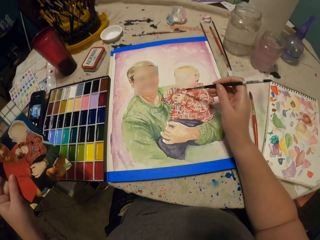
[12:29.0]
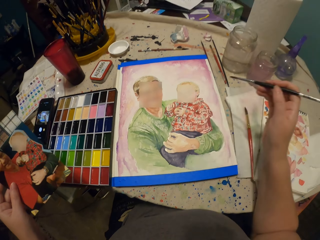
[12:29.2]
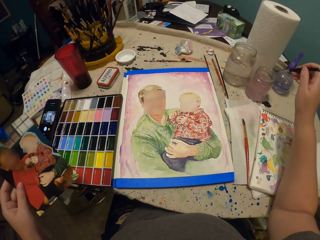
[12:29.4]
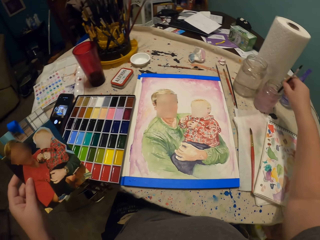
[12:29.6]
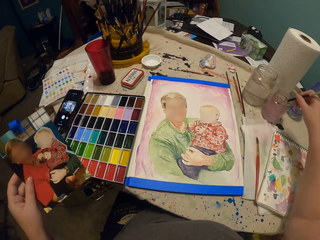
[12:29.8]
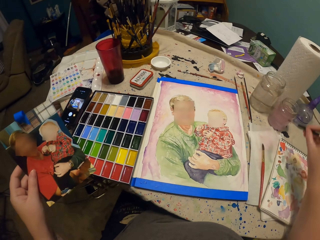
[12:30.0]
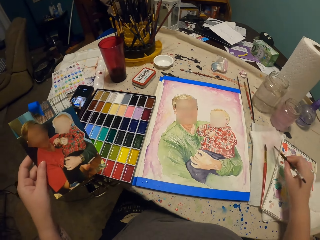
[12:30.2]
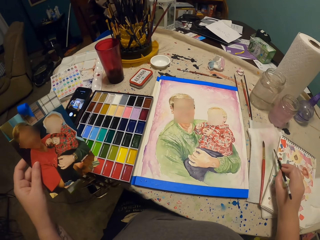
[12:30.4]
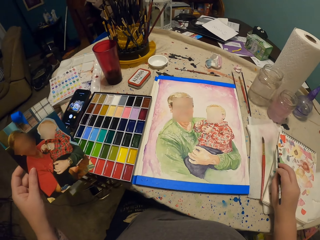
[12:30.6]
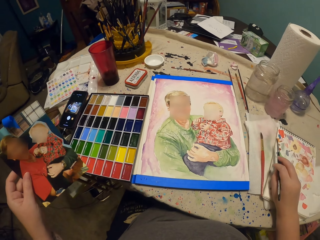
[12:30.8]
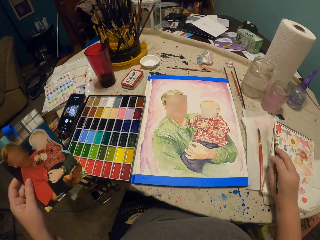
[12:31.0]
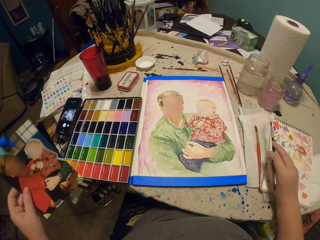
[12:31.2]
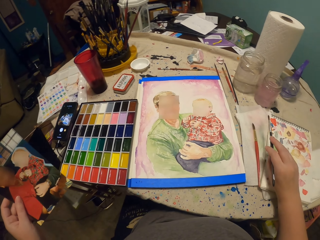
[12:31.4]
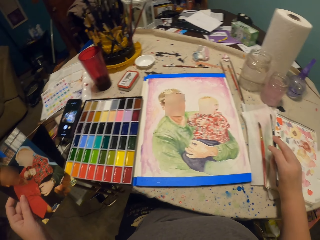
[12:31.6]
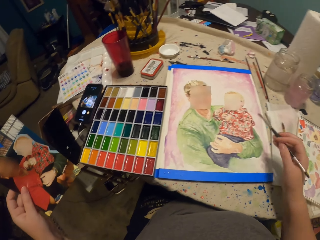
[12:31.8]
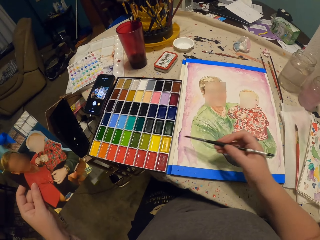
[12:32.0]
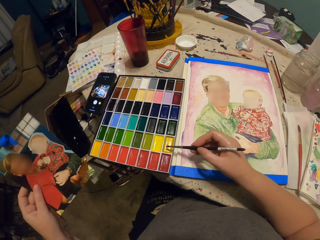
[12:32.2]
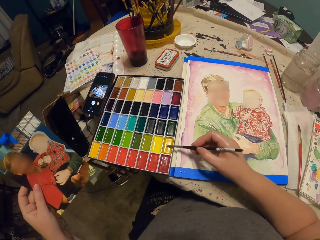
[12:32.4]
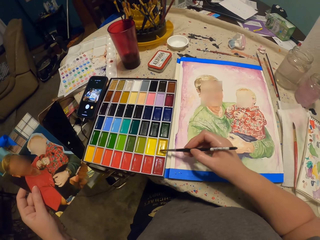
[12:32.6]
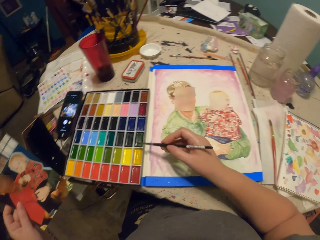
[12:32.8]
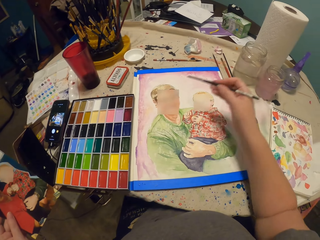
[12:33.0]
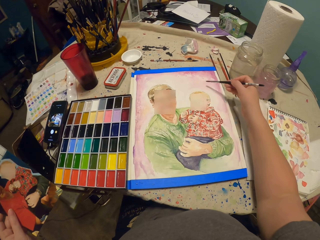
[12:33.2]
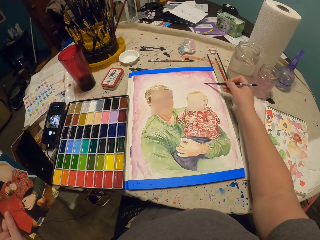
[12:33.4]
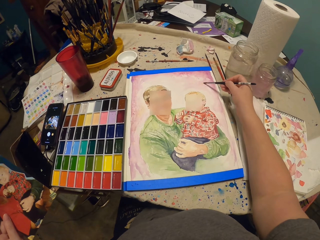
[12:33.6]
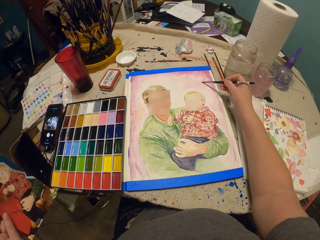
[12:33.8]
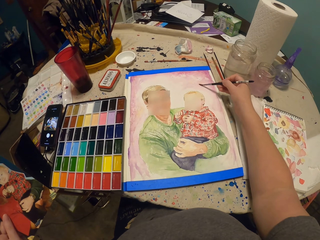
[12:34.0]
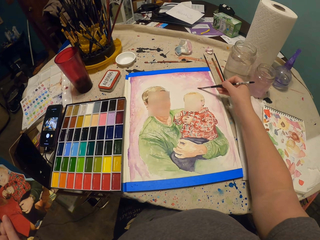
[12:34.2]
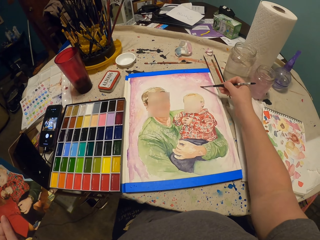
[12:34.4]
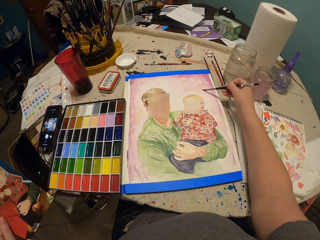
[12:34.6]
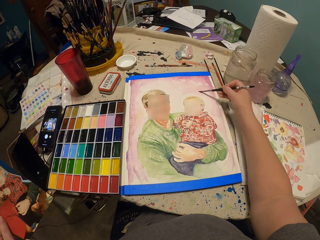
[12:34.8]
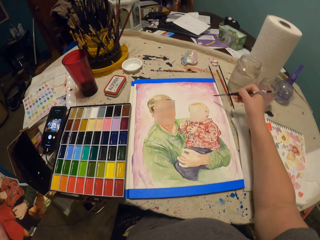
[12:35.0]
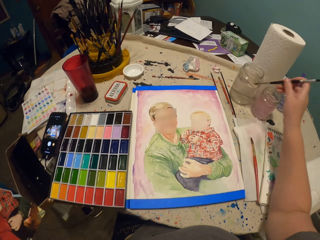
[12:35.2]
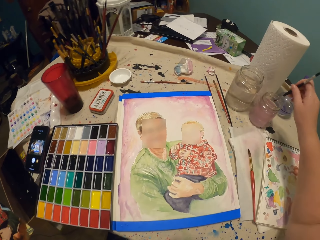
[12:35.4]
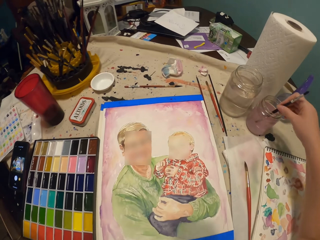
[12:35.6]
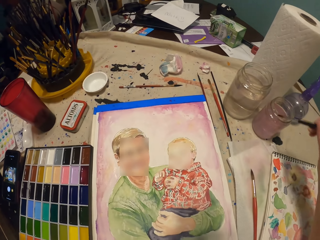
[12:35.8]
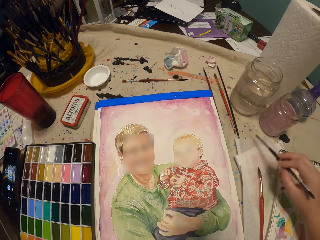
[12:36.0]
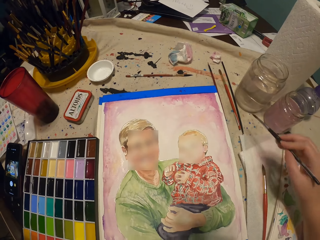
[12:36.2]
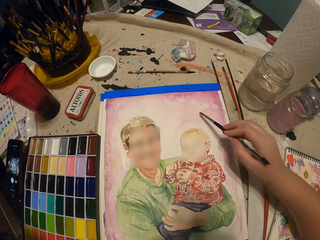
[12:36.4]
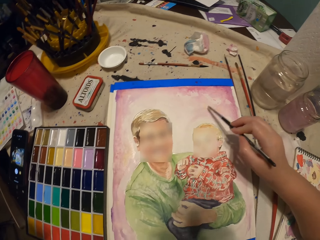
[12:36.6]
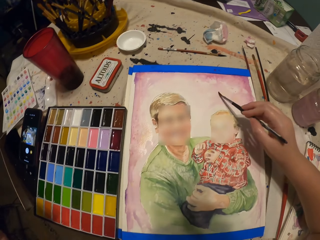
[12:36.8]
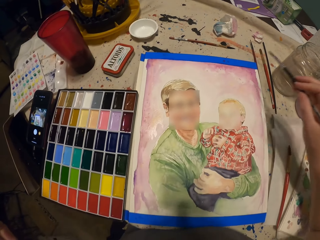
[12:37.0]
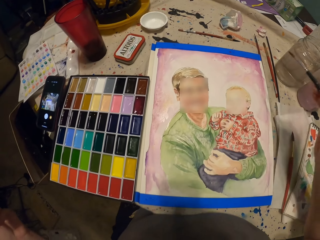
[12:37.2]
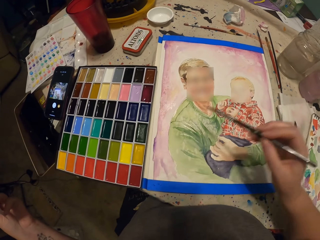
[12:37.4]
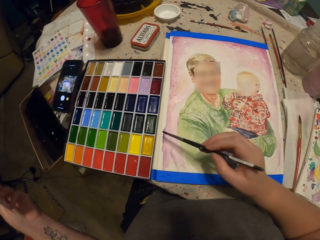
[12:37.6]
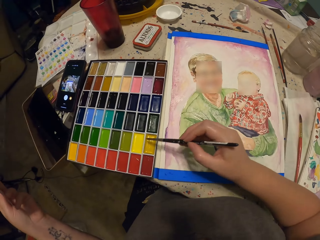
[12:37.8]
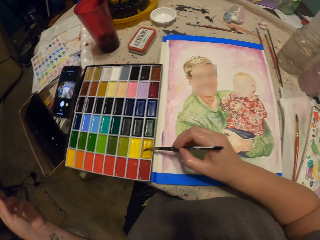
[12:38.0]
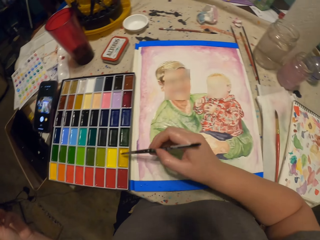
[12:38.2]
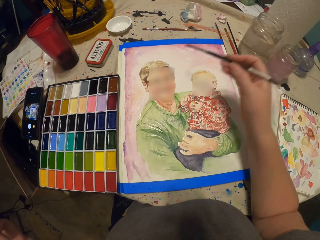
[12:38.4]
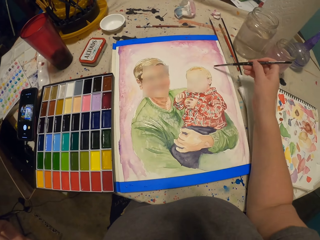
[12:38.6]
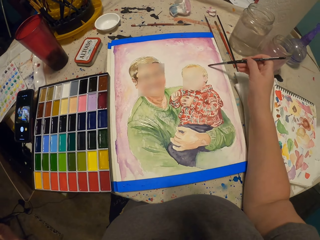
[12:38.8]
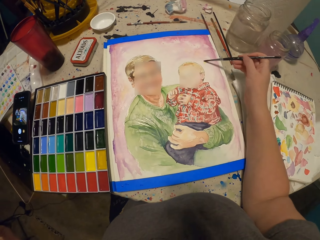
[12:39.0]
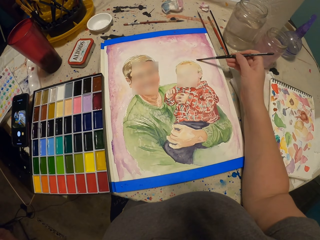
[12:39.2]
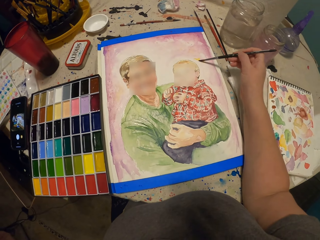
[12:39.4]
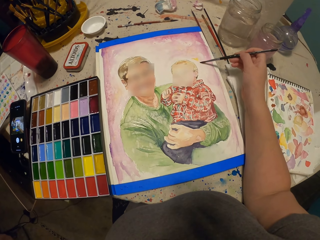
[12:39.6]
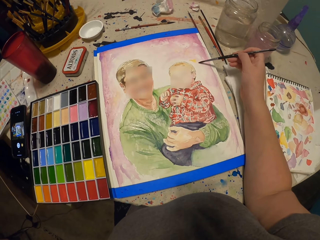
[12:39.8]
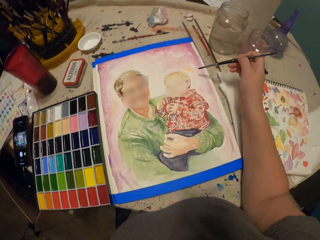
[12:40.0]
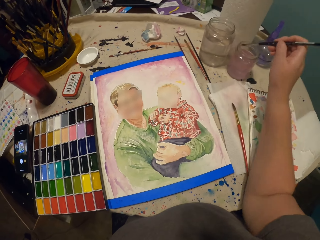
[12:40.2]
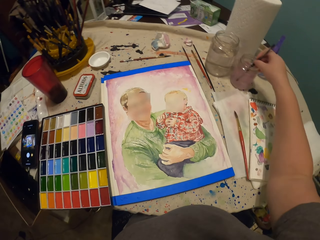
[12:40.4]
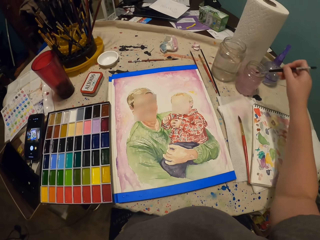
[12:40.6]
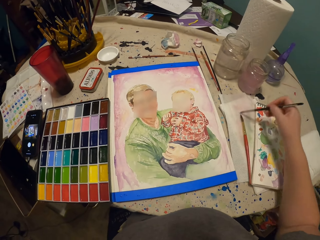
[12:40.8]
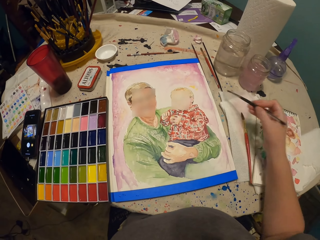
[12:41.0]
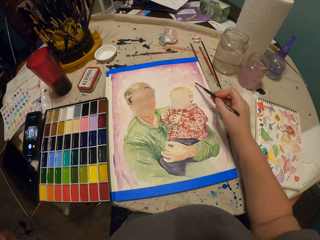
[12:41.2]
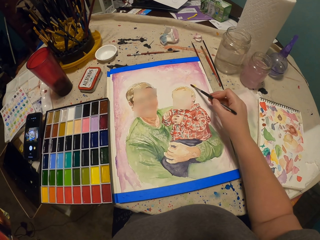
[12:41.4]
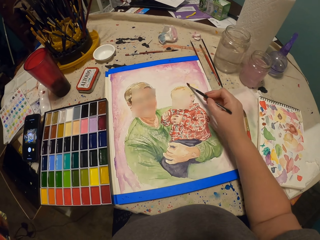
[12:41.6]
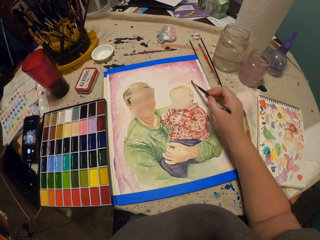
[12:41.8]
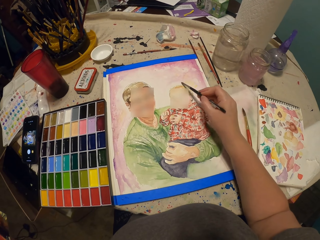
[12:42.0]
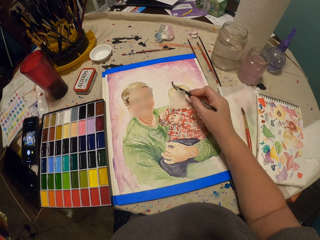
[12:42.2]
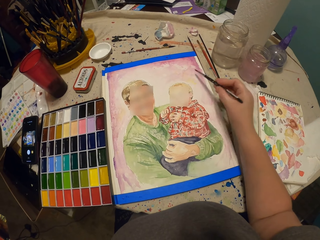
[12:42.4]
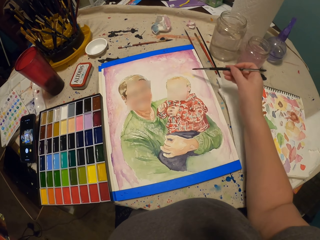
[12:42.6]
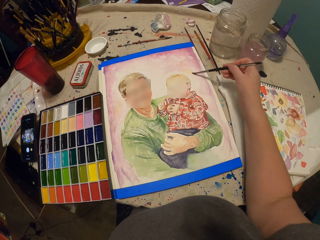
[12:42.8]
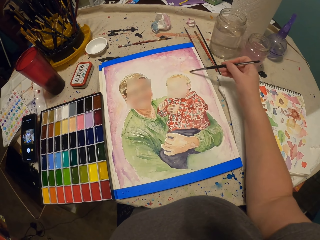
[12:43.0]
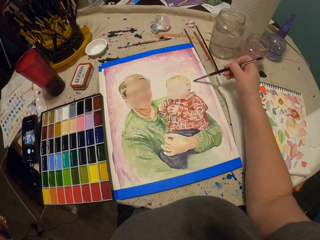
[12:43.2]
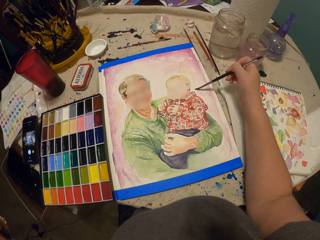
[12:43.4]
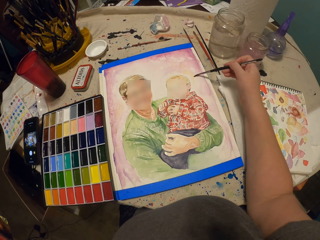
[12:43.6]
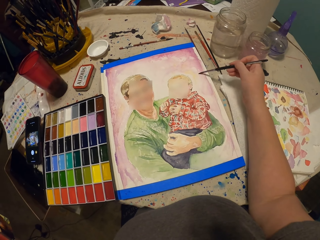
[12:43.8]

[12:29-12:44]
The camera wearer dips the paintbrush in the water container. They dry the paintbrush on the paper. They take paint in the palette with the paintbrush. They paint on the paper with the paintbrush. They dip the paintbrush in the water container. They tap the brush on the paper. They paint on the paper with the paintbrush. They take paint in the palette with the paintbrush. They paint on the paper with the paintbrush. They dip the paintbrush in the water container. They tap the brush on the paper. They paint on the paper with the paintbrush.

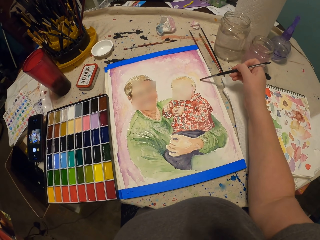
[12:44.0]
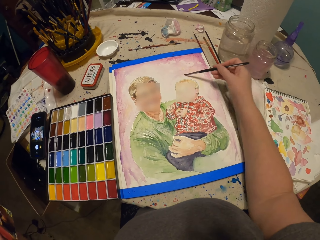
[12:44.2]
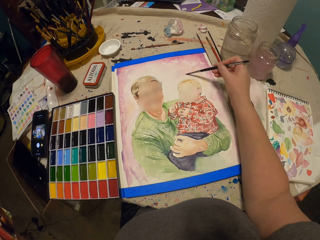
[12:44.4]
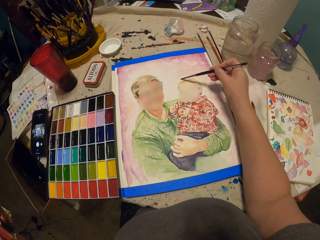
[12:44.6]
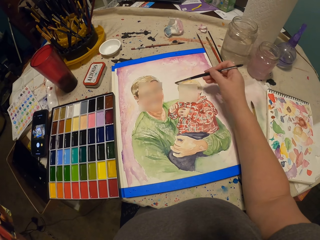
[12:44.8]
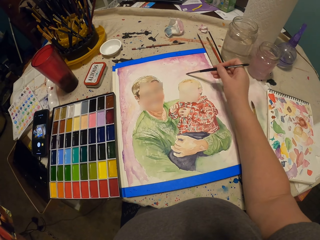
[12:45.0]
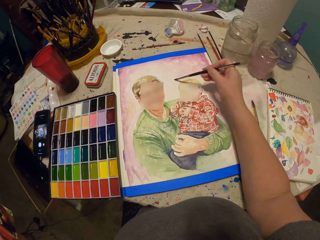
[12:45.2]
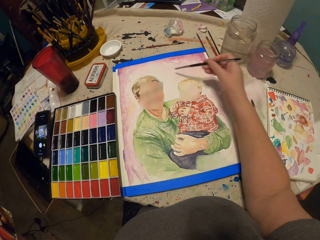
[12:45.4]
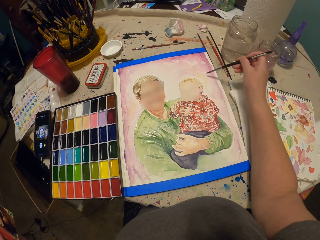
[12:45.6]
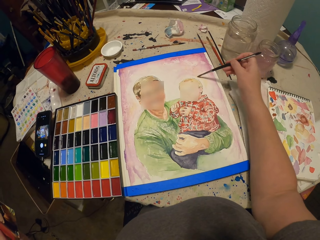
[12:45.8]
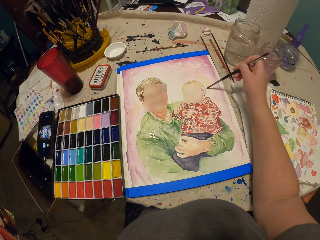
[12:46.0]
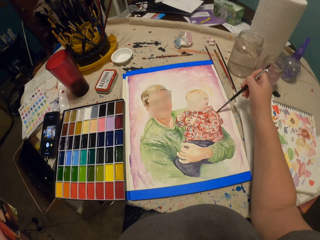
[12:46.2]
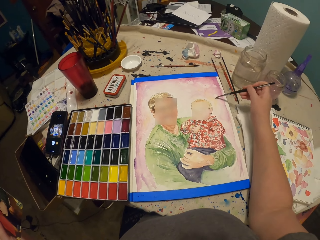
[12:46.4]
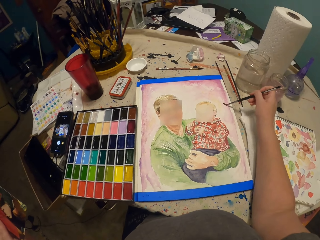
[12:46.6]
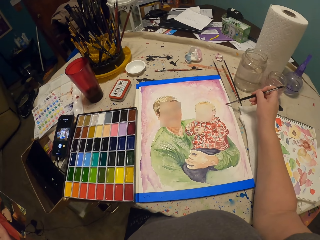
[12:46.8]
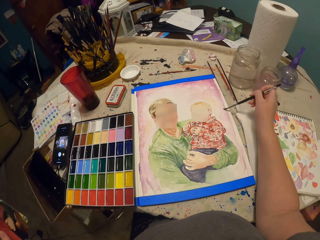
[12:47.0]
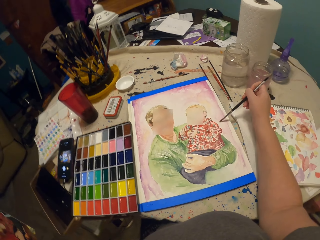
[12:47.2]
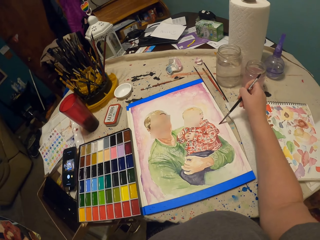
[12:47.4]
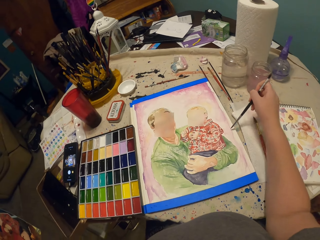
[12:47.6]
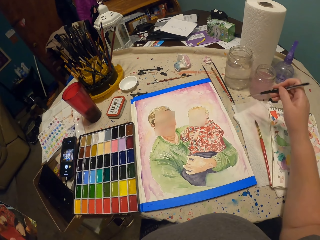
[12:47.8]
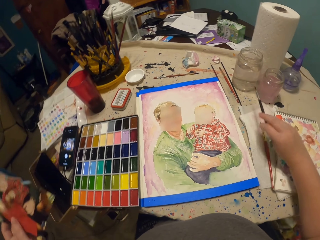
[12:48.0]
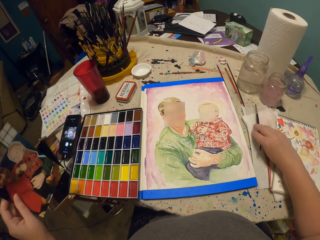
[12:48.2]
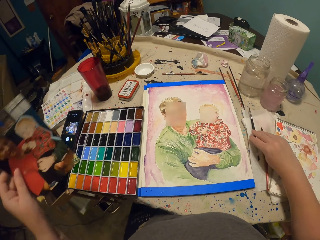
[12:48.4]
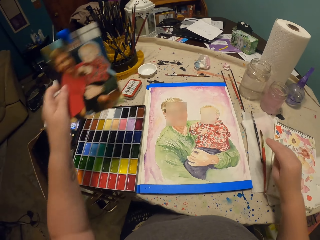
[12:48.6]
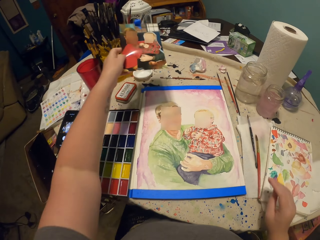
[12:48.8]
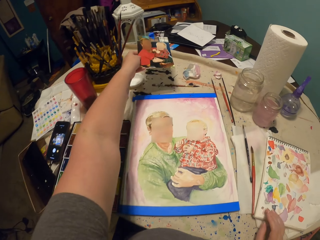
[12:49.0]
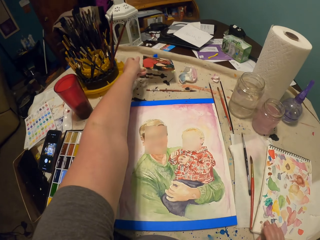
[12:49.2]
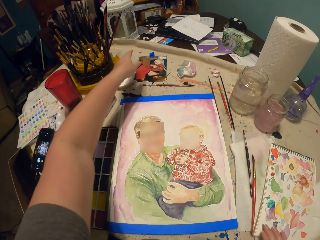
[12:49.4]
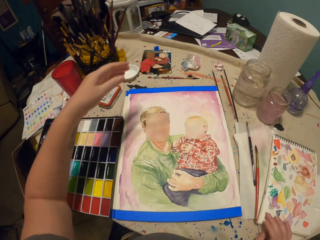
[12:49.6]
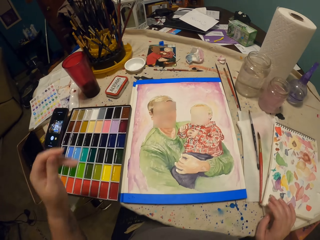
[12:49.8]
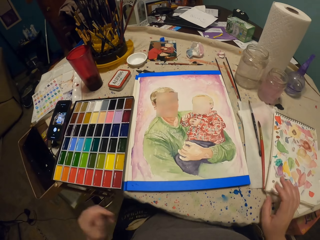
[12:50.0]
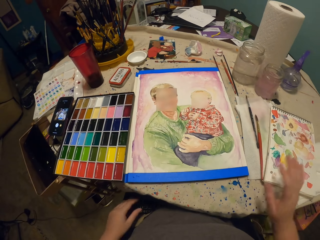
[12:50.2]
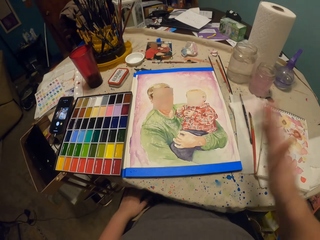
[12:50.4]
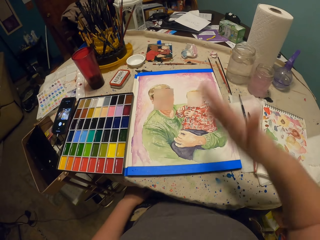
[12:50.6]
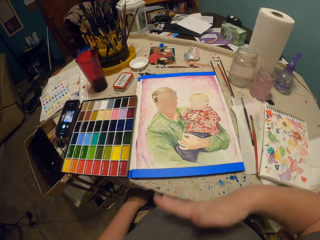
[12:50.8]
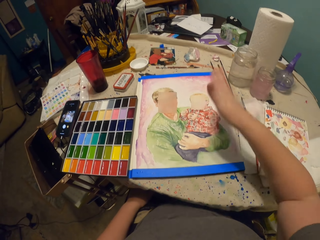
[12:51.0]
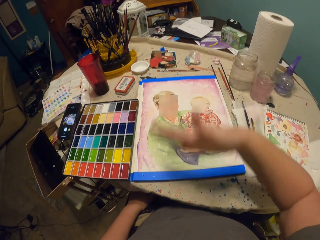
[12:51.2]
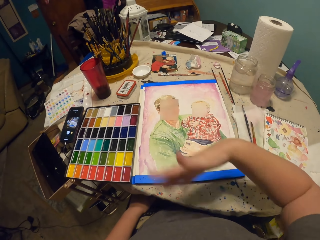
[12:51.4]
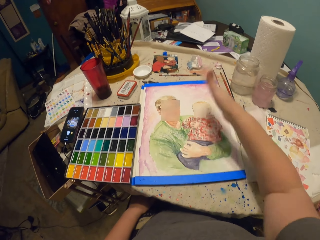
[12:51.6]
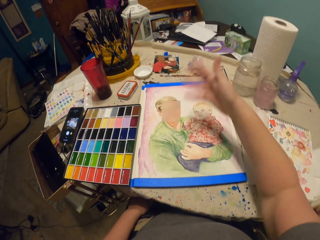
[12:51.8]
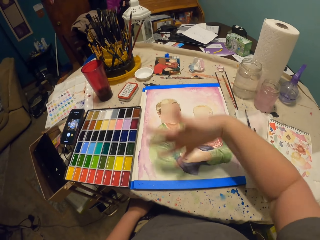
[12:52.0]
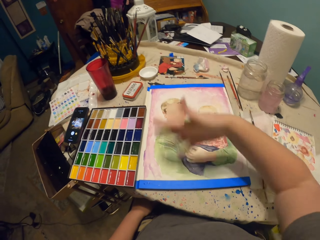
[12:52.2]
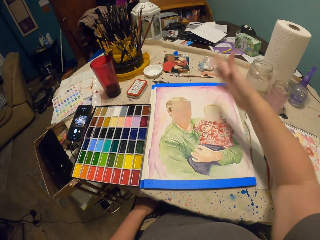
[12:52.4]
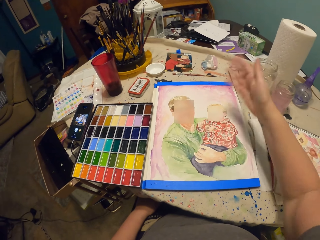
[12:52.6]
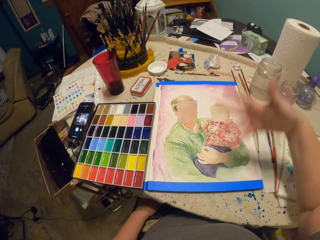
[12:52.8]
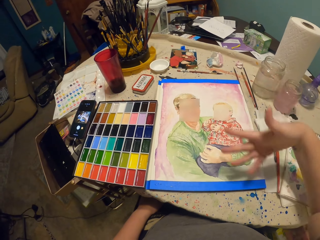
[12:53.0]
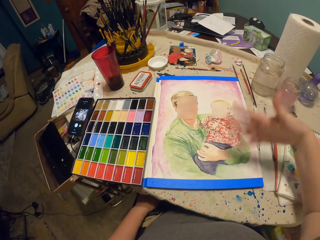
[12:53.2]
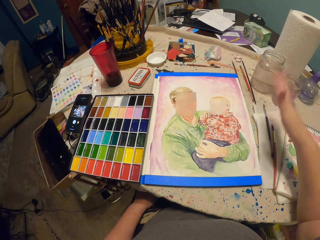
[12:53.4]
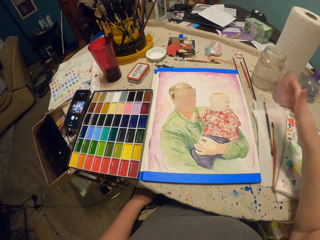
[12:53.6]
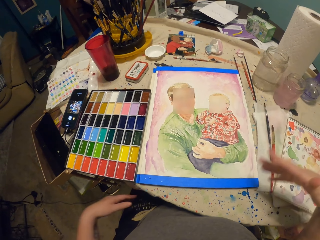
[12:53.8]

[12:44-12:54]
The camera wearer puts the brush on the table. She places the photograph on the table. She waves on the picture with her hands.
